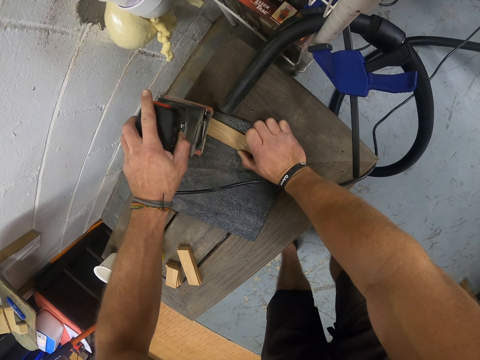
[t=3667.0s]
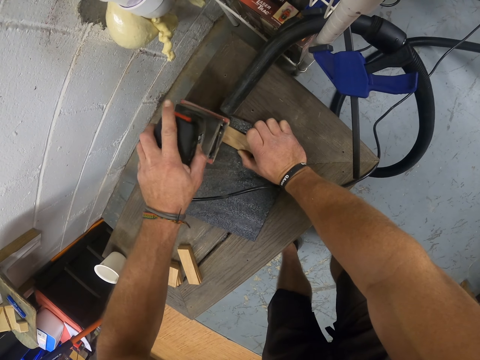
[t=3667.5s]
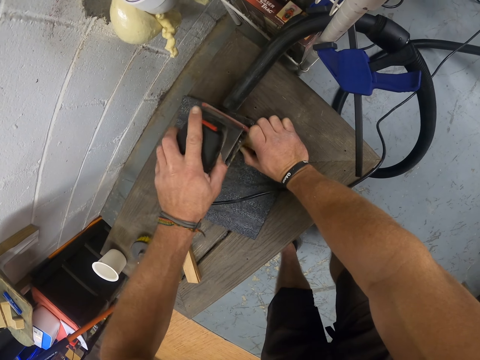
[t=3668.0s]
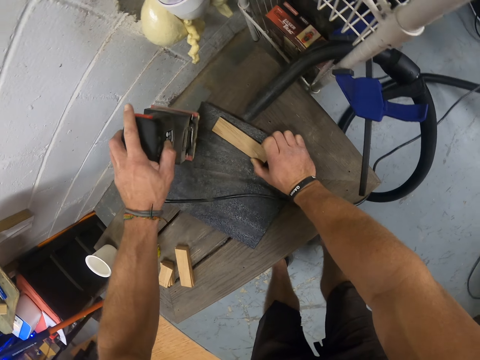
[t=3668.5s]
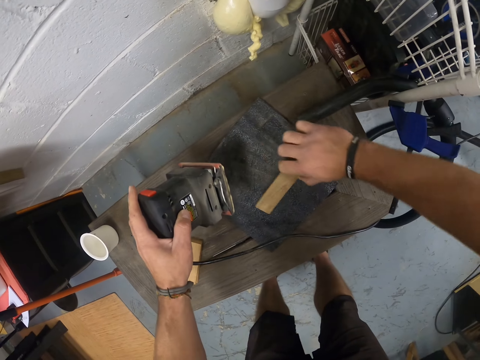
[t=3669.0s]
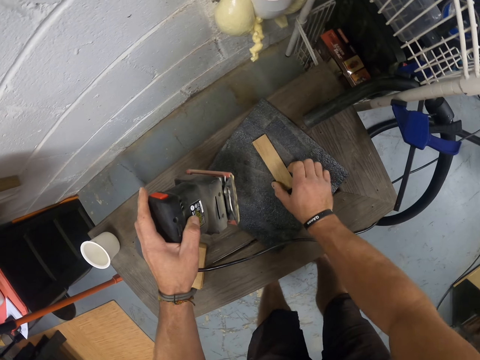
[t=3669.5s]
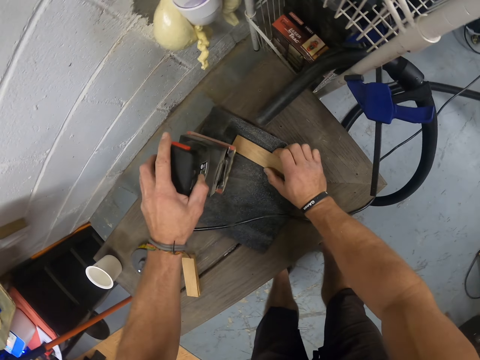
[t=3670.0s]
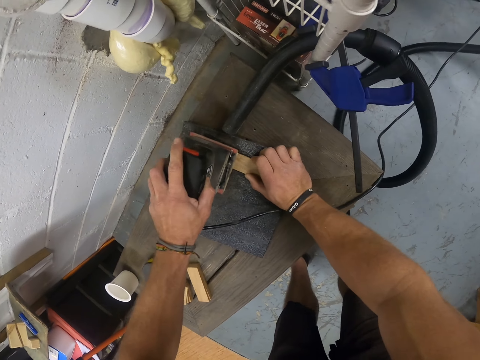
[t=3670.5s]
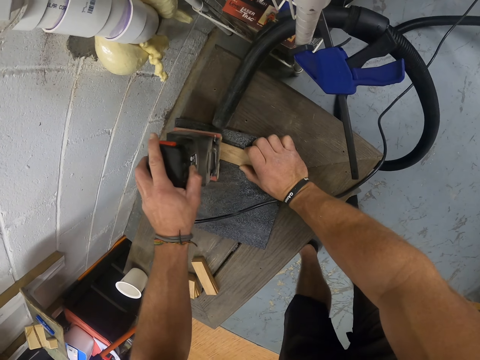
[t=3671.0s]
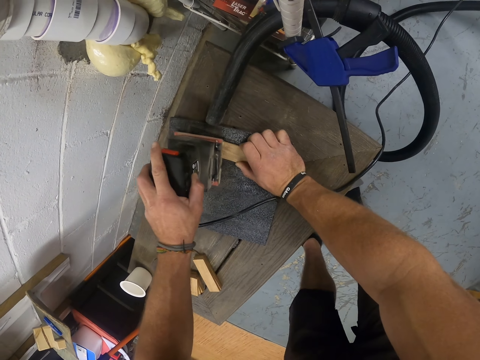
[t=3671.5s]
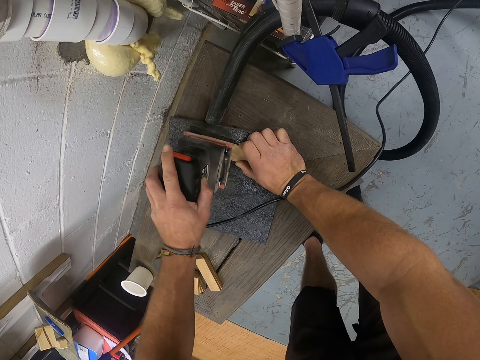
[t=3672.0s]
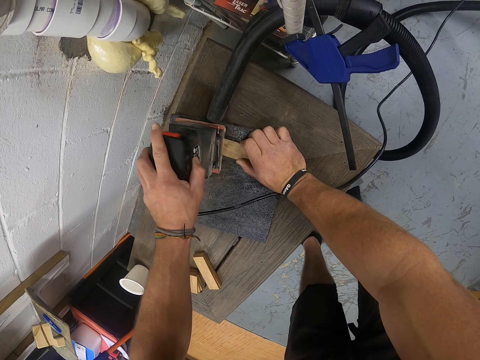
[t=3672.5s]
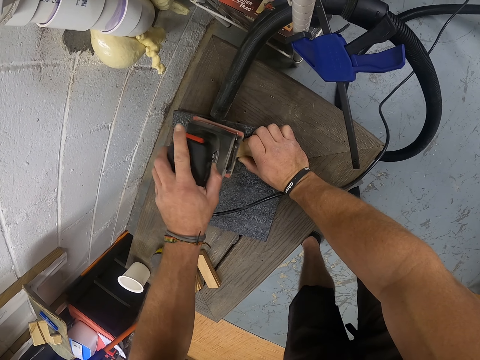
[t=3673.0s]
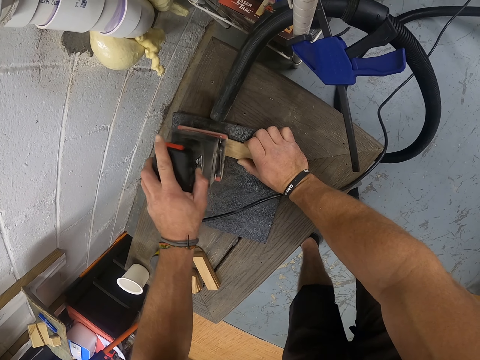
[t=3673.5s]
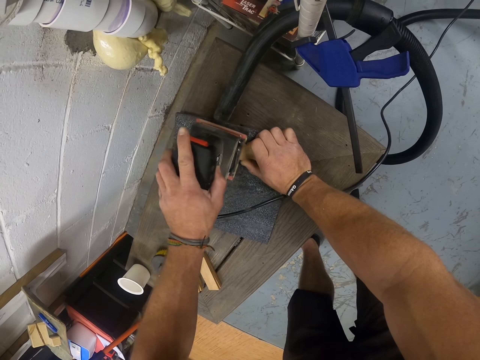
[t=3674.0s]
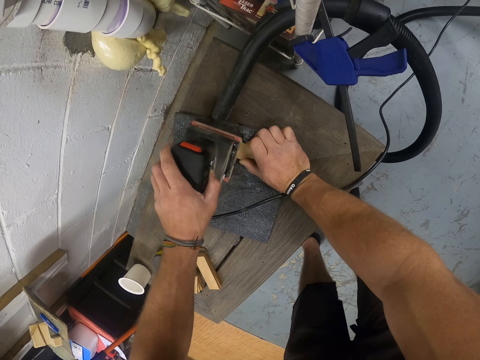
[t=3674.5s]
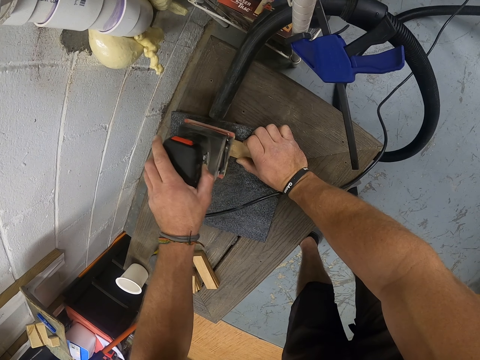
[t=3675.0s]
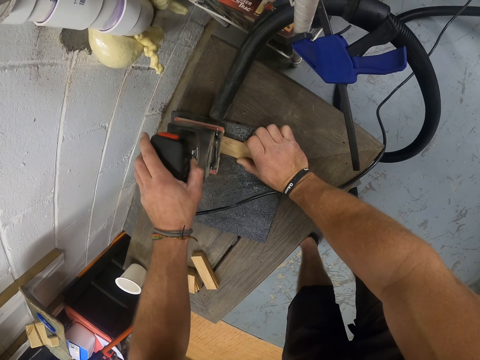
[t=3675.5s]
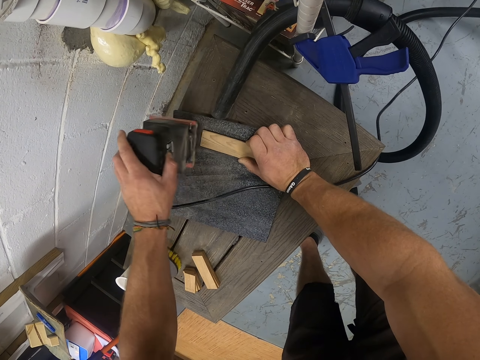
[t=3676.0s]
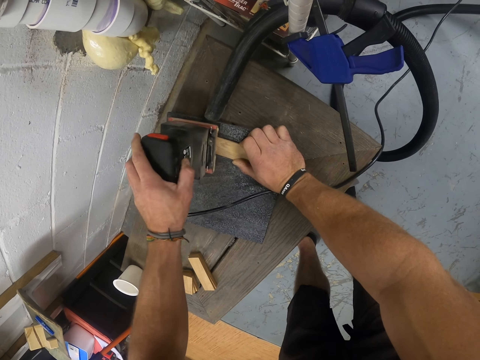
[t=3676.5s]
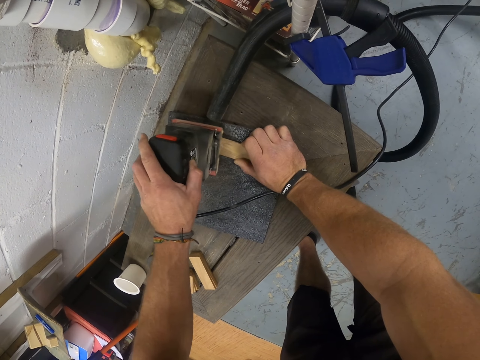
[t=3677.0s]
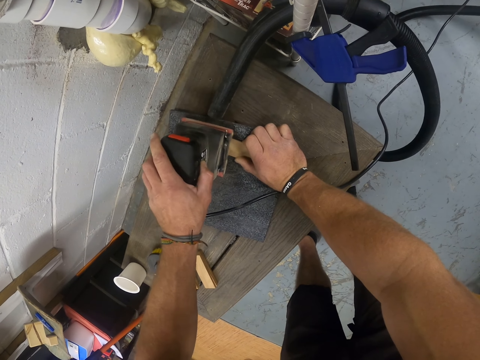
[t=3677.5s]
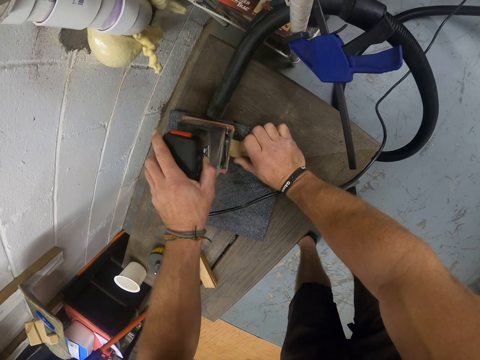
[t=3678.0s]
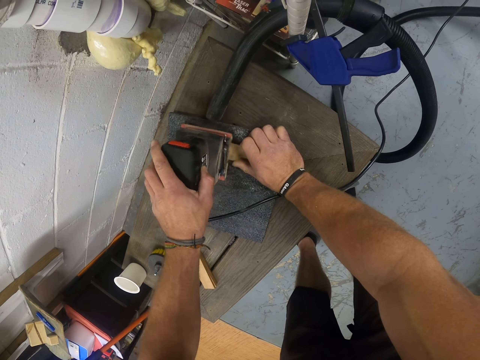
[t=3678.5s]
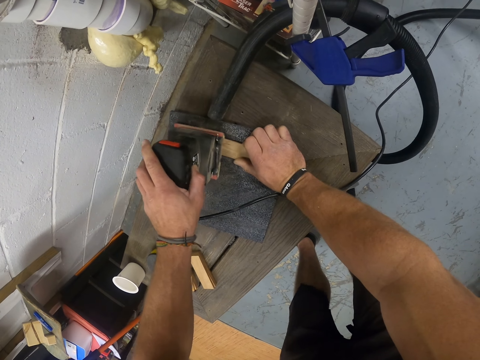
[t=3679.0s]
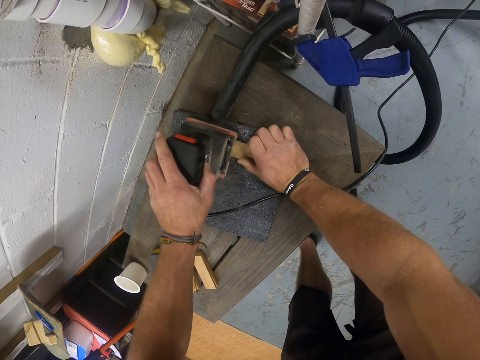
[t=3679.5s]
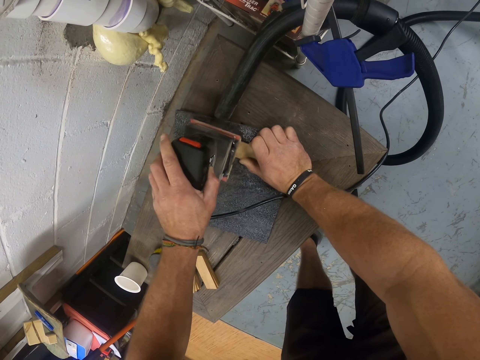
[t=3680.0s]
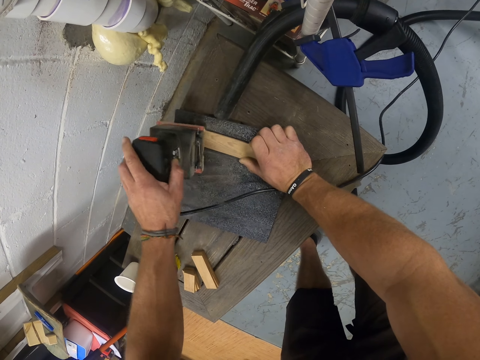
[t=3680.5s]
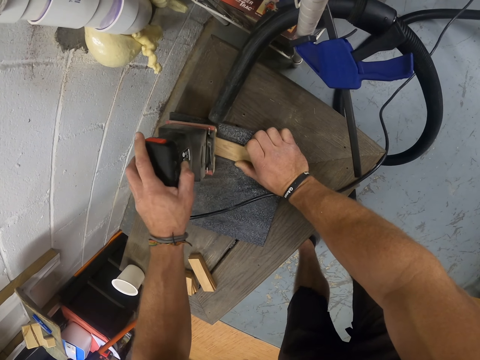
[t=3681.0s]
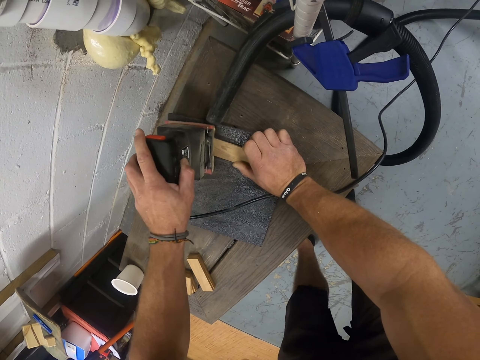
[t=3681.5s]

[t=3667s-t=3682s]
The camera wearer turns the plank on the sandpaper board with his right hand. He holds the plank on the sandpaper board with his right hand. He smoothens the plank on the sandpaper board with the sander in his left hand.

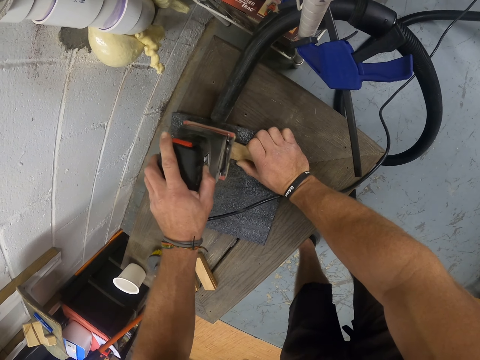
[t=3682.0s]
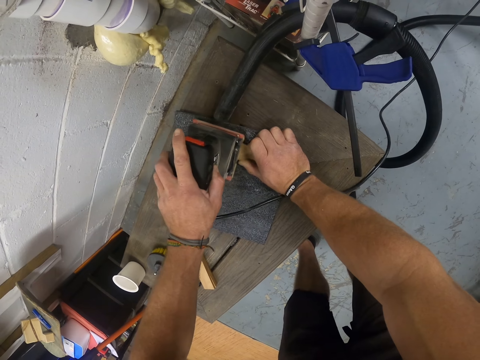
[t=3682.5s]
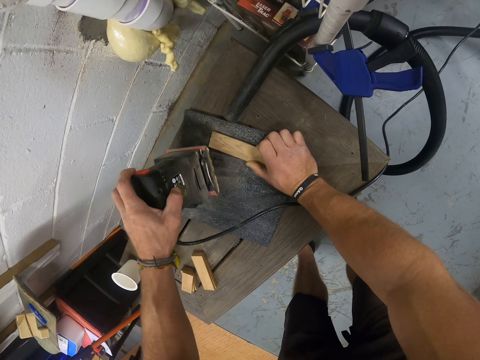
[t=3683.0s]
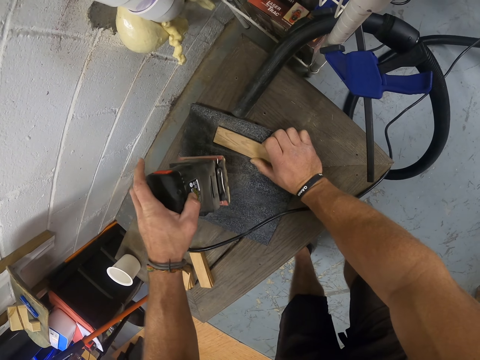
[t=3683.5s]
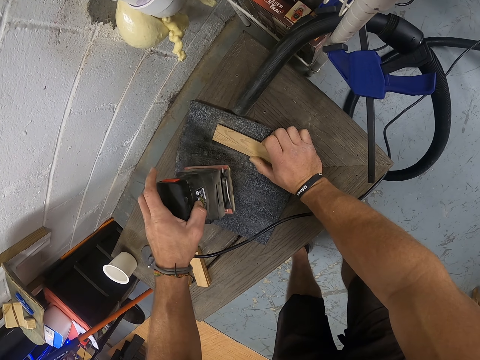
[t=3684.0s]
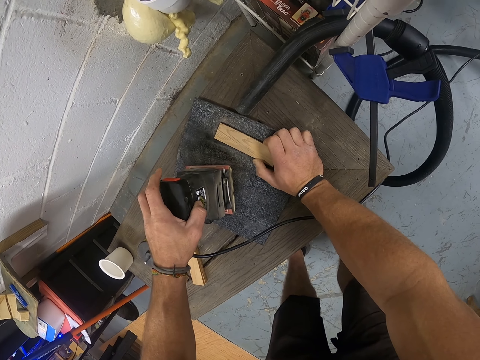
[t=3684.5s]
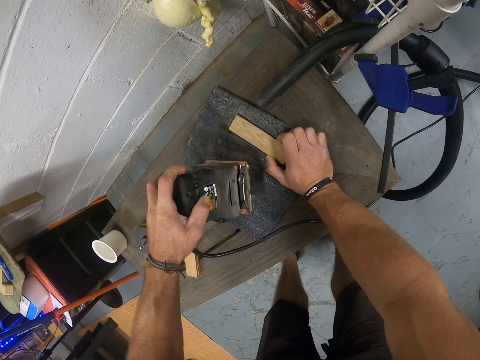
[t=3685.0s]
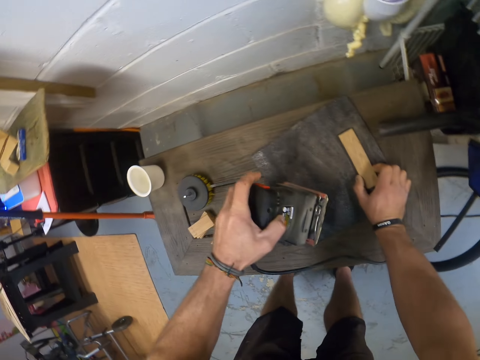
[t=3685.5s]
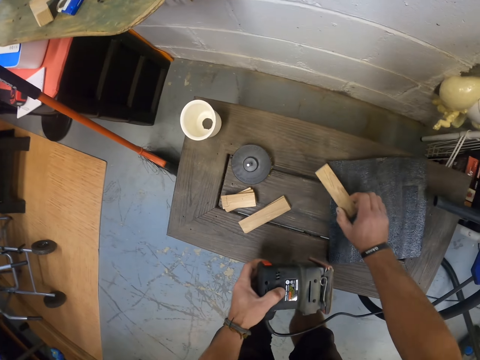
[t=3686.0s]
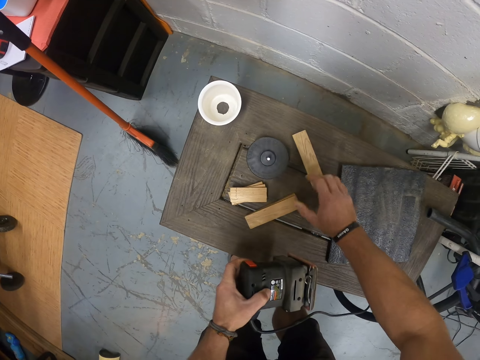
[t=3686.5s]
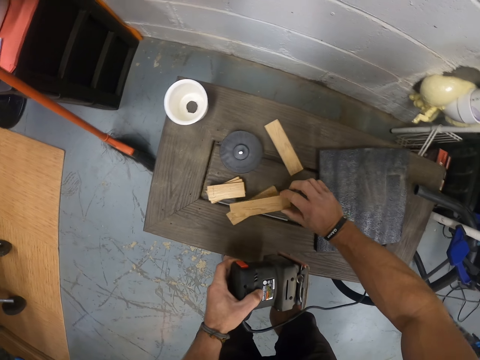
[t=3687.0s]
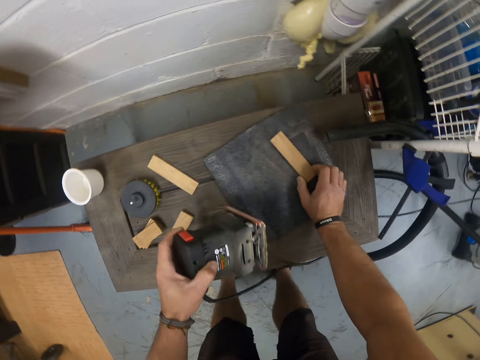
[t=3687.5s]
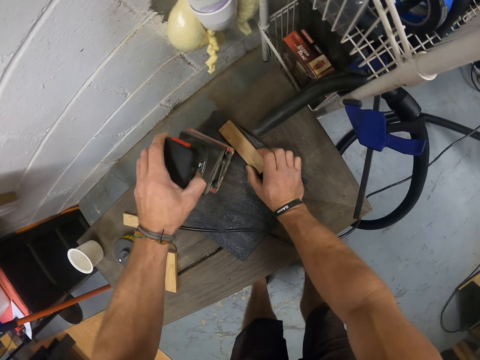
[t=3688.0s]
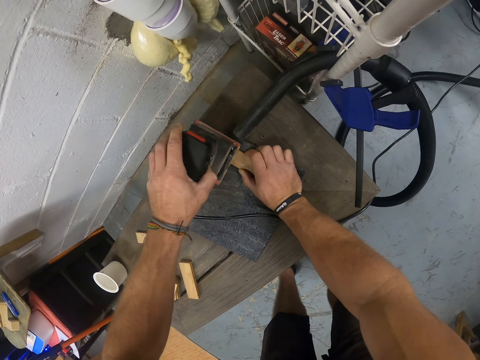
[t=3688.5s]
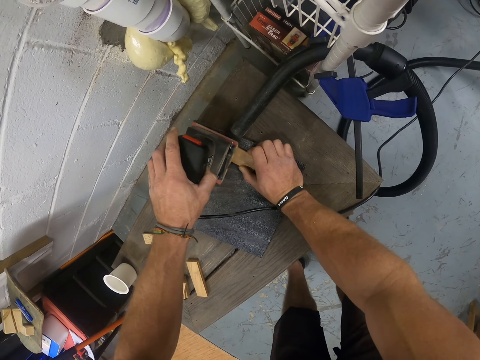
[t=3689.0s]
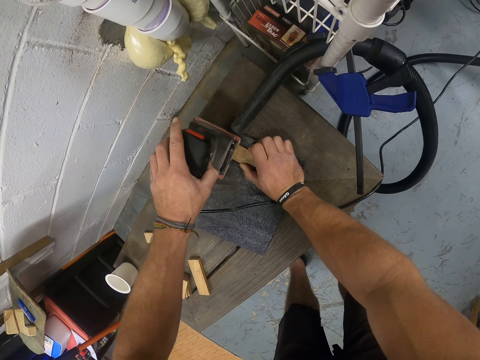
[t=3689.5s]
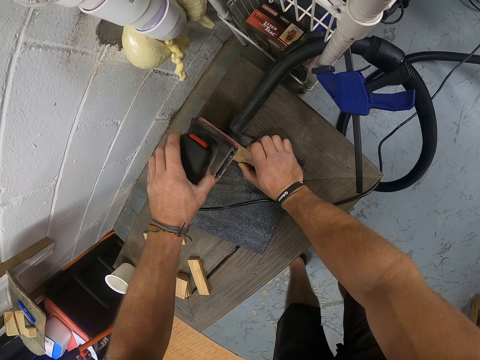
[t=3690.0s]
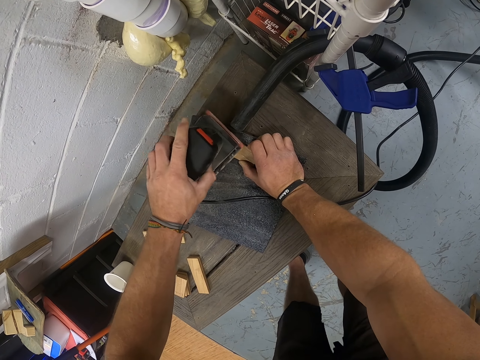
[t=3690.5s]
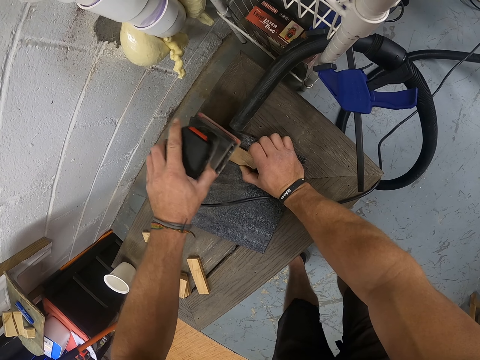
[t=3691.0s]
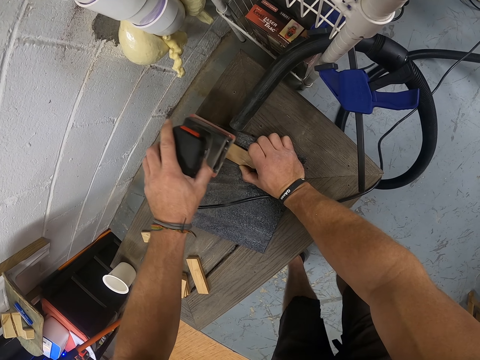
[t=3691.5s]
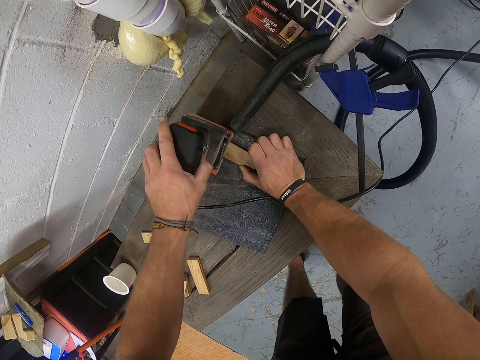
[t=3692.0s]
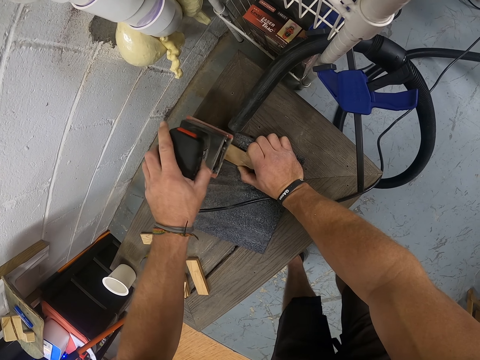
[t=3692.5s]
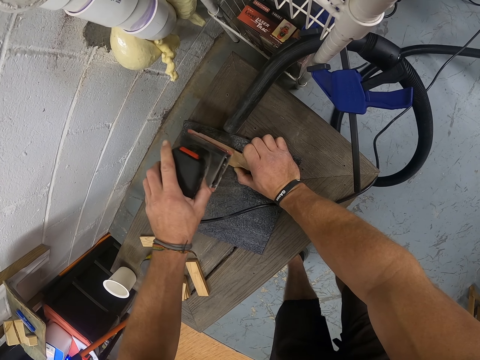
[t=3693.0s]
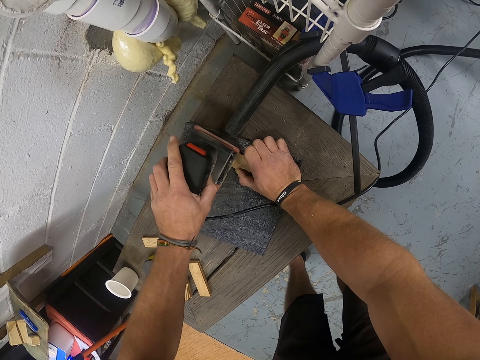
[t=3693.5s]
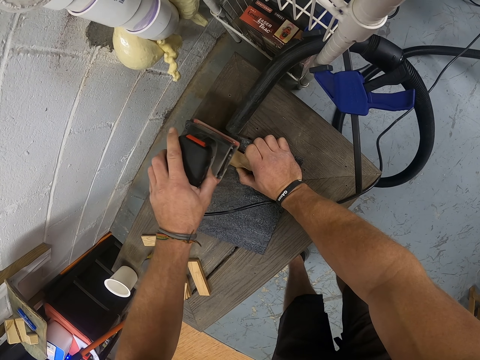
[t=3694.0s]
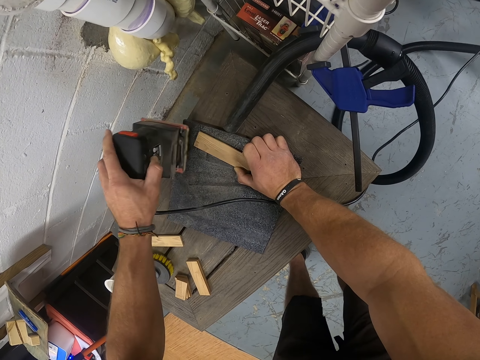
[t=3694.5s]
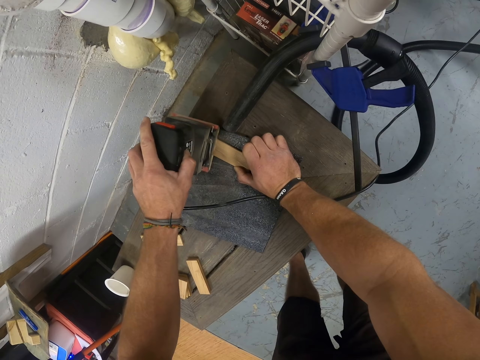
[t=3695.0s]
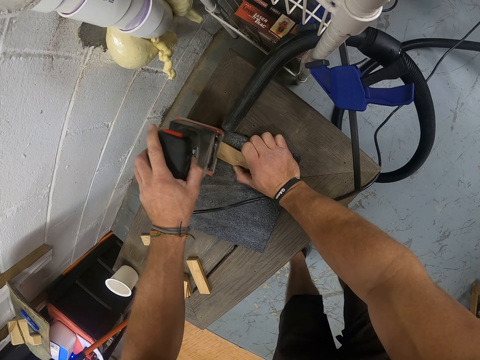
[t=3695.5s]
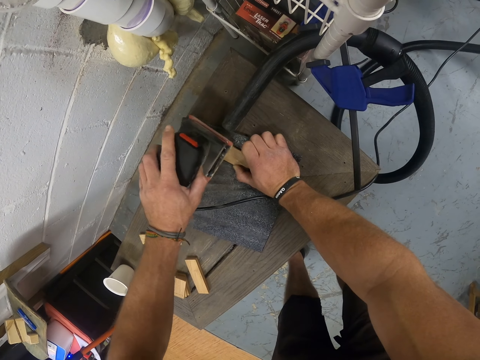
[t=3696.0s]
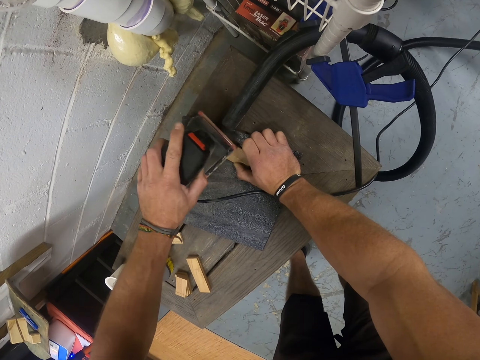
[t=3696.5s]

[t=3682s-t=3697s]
The camera wearer picks the plank from the sandpaper board with his right hand. He drops the plank on the table with his right hand. He picks another plank from the table with his right hand. He drops the plank on the sandpaper board with his right hand. He holds the plank on the sandpaper board with his right hand. He smoothens the plank on the sandpaper board with the sander in his left hand.
